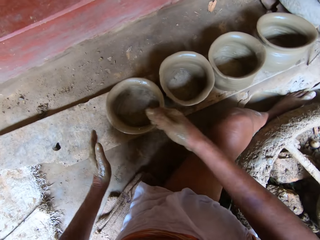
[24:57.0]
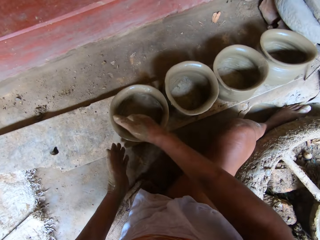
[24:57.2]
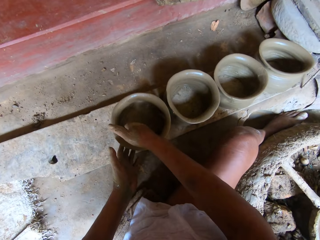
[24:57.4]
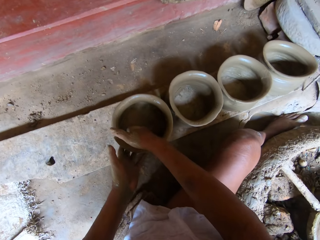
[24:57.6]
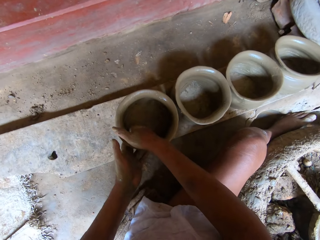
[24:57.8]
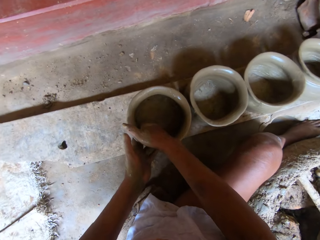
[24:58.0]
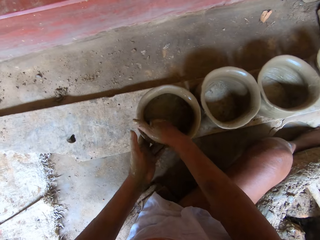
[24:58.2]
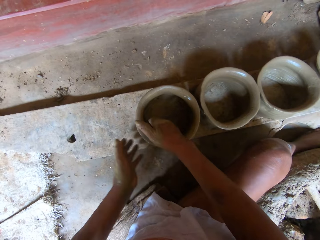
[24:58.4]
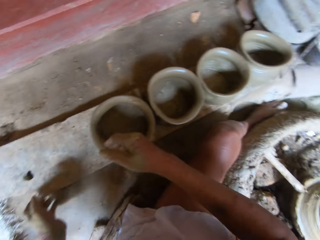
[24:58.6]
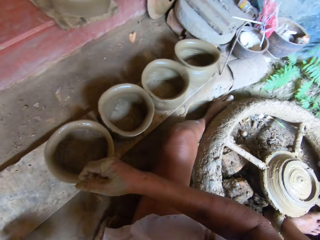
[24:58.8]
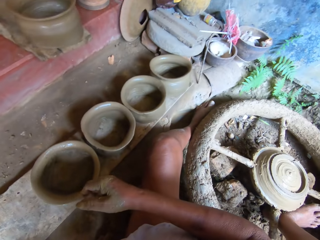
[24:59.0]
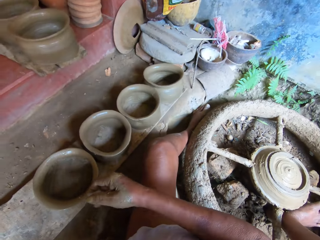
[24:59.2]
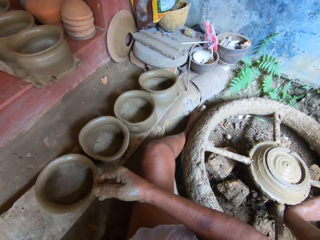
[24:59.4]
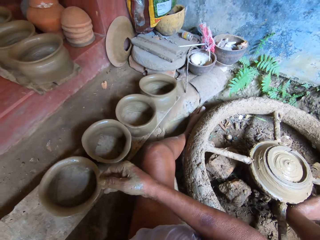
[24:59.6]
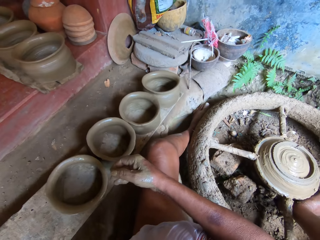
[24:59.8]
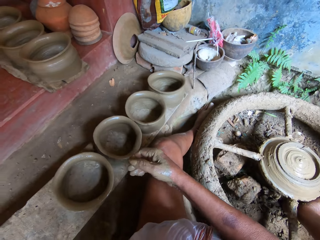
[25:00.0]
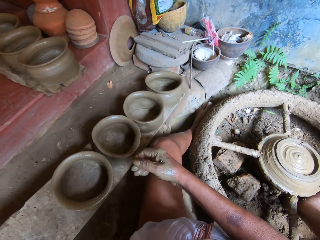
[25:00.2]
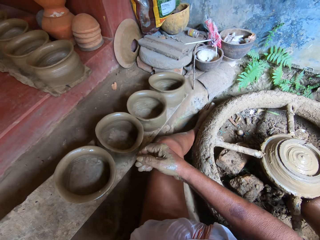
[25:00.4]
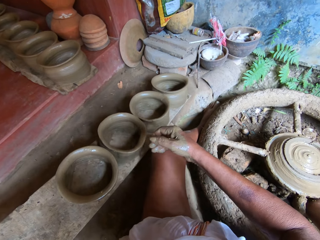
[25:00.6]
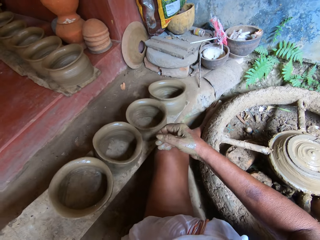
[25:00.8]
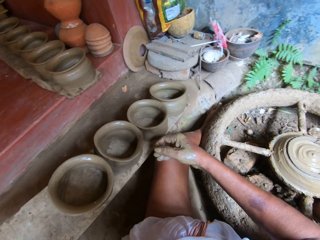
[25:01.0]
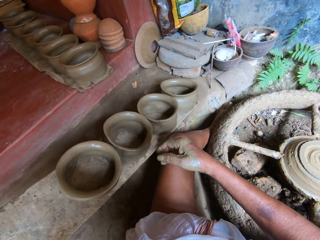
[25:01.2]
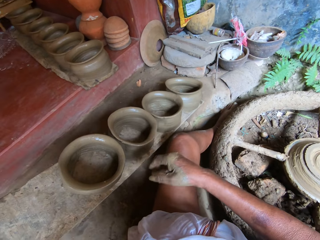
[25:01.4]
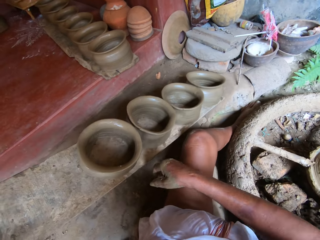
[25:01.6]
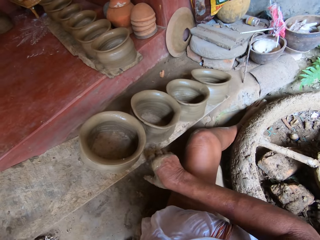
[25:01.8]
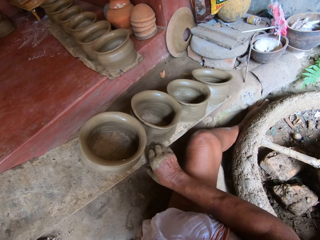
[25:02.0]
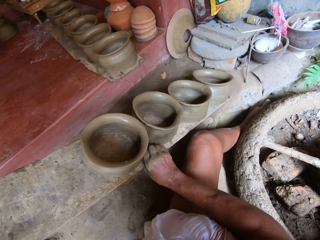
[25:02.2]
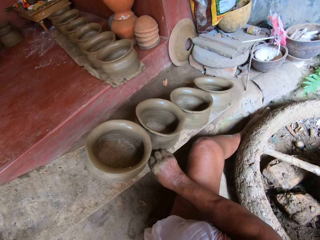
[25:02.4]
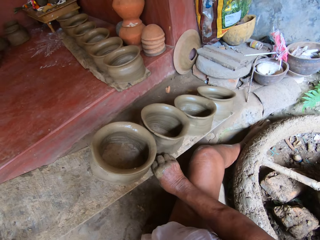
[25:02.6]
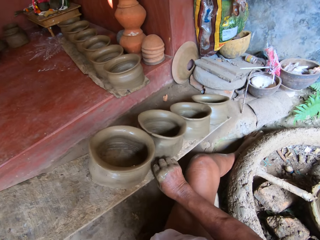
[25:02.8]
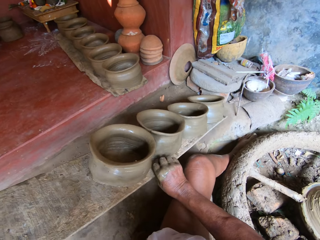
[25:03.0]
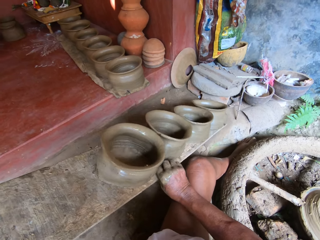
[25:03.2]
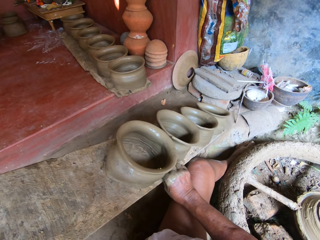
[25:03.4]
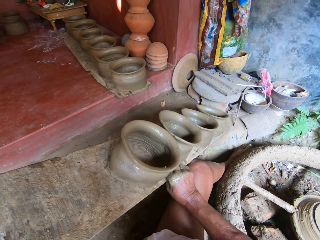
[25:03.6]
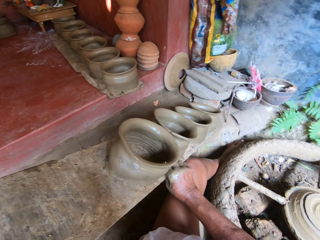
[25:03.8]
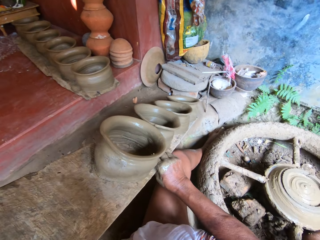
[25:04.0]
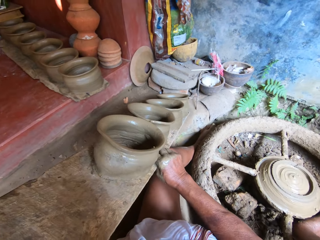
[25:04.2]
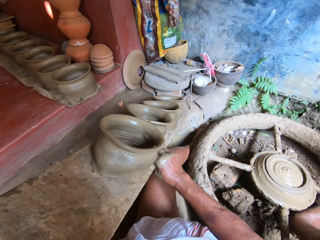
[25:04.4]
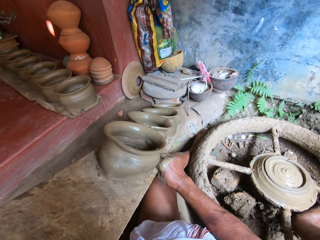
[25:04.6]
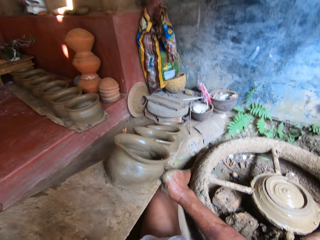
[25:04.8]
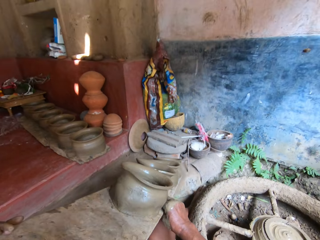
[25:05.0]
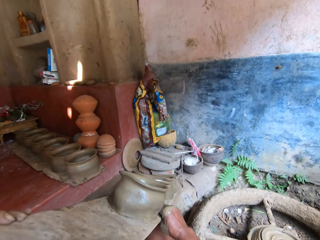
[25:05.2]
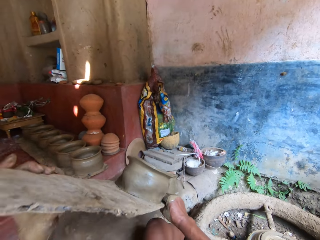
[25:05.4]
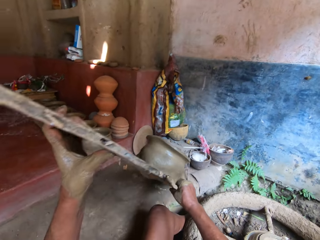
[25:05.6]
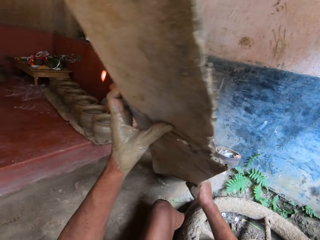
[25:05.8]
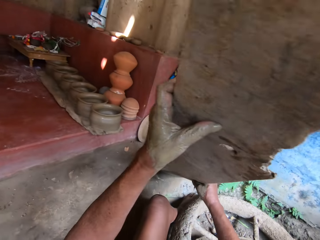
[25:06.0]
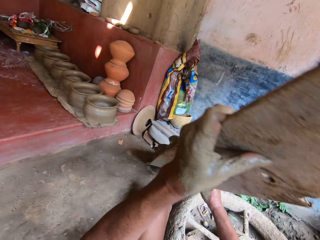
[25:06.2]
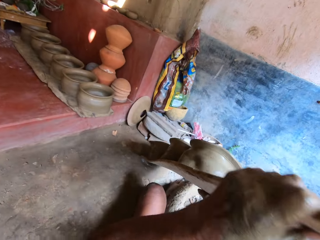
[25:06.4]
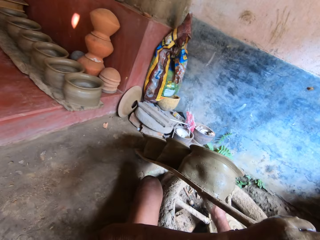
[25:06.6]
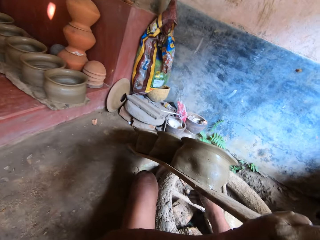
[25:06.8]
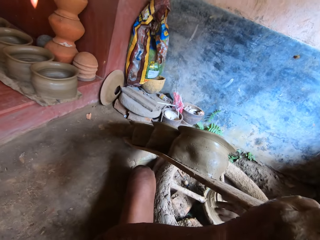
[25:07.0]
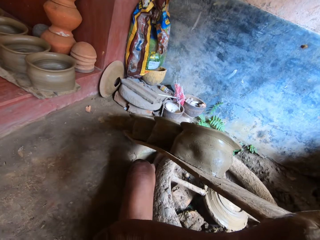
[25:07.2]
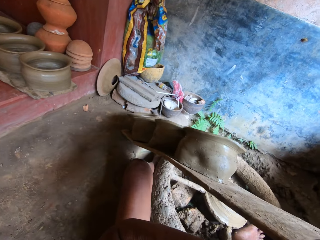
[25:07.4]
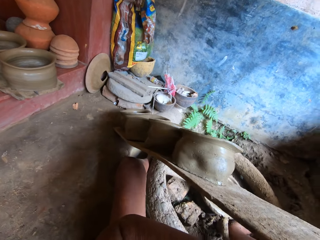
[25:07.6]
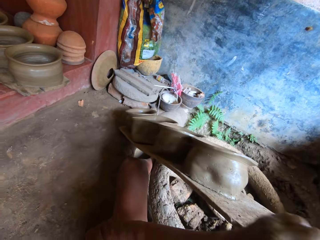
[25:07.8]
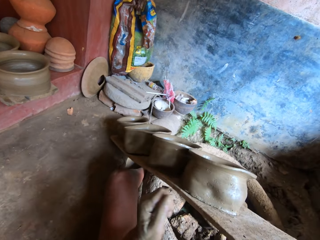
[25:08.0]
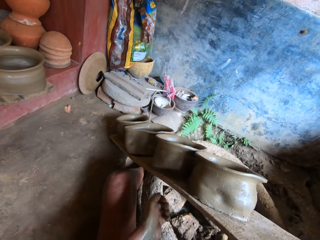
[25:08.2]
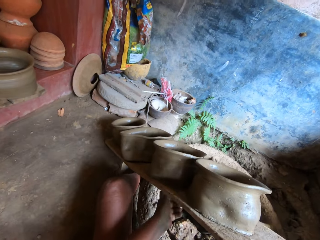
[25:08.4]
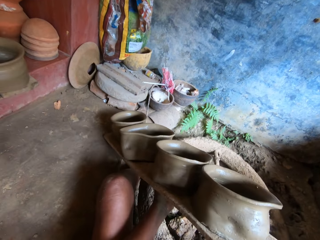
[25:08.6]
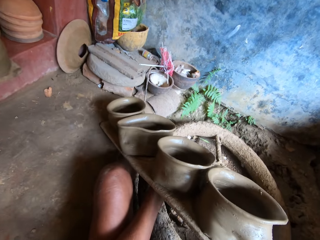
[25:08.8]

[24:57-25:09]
The camera wearer carries the wooden plank with the clay pot on the cemented floor with her left hand. She pulls the wood.

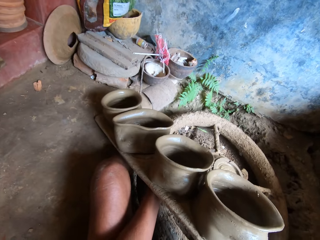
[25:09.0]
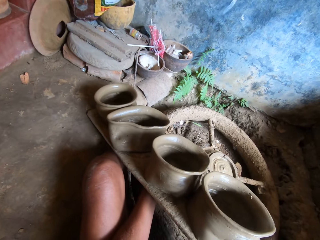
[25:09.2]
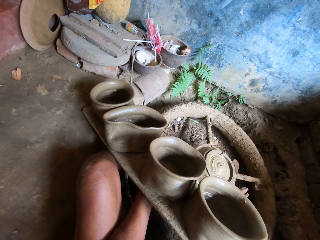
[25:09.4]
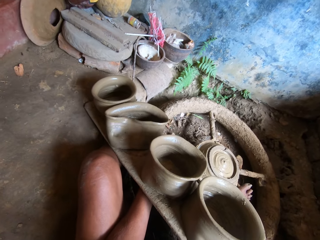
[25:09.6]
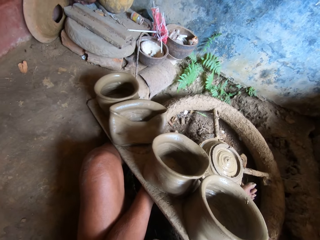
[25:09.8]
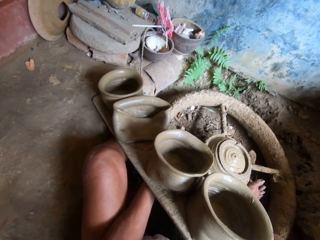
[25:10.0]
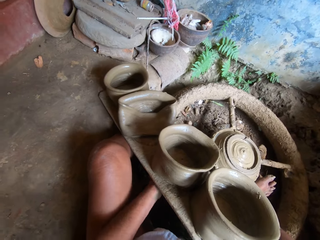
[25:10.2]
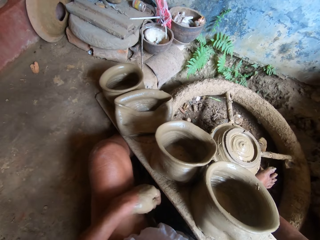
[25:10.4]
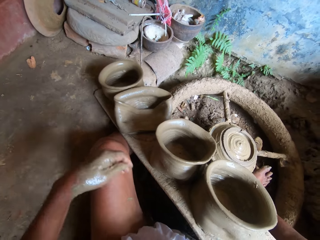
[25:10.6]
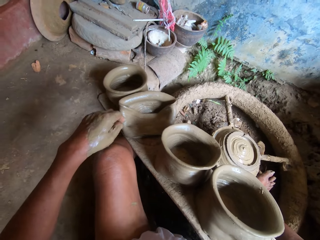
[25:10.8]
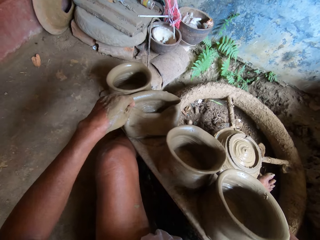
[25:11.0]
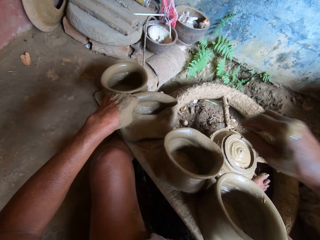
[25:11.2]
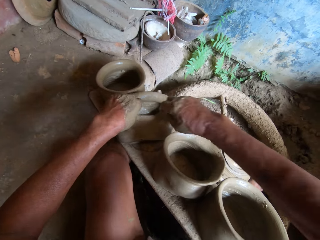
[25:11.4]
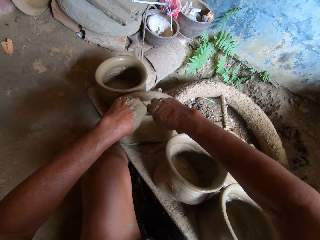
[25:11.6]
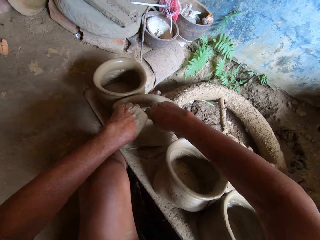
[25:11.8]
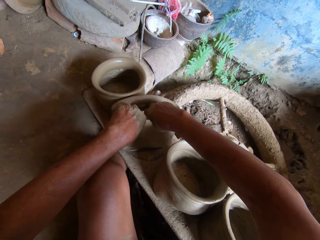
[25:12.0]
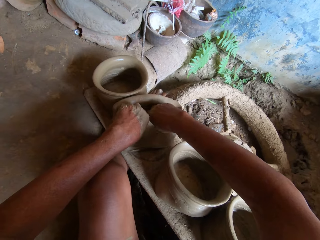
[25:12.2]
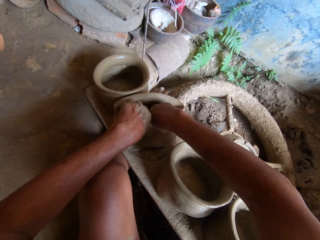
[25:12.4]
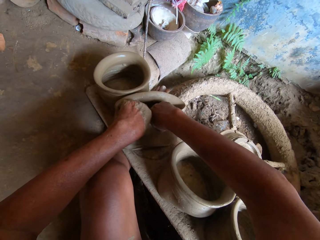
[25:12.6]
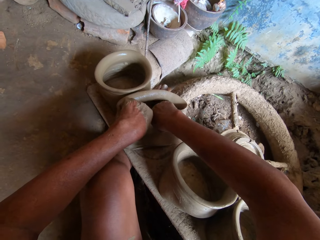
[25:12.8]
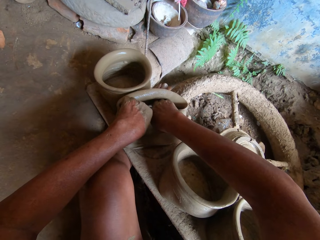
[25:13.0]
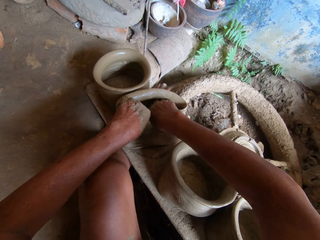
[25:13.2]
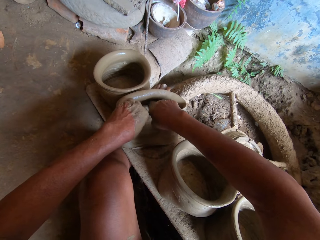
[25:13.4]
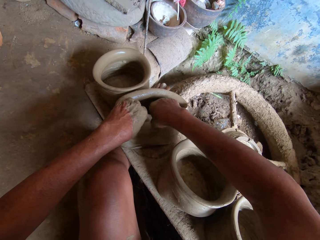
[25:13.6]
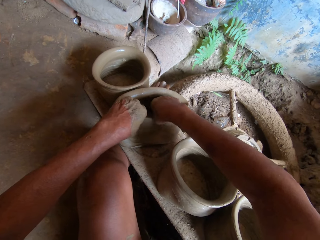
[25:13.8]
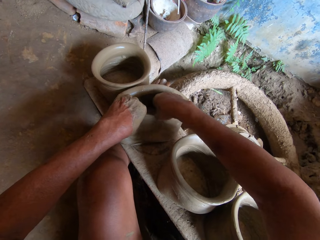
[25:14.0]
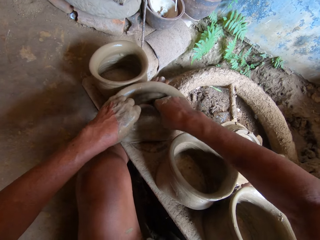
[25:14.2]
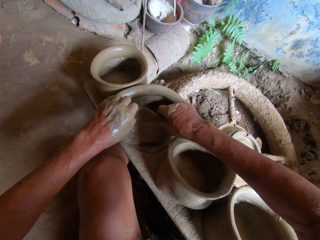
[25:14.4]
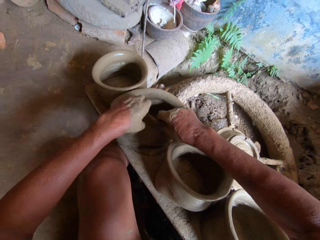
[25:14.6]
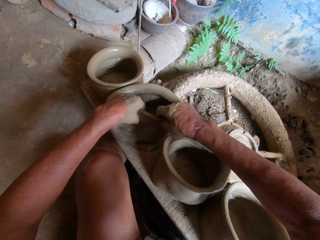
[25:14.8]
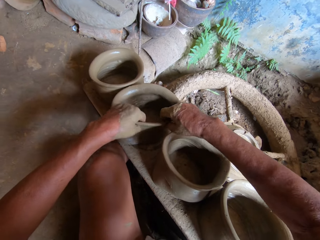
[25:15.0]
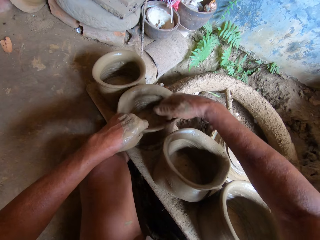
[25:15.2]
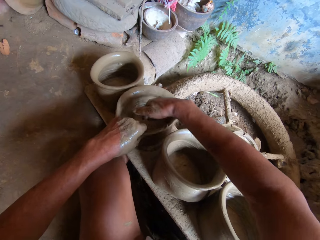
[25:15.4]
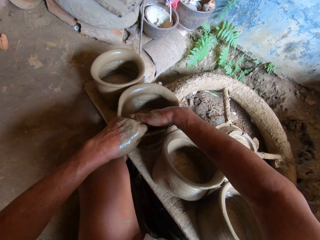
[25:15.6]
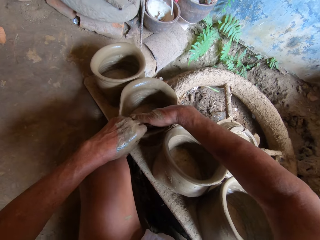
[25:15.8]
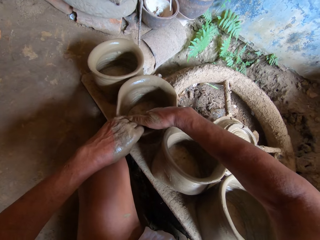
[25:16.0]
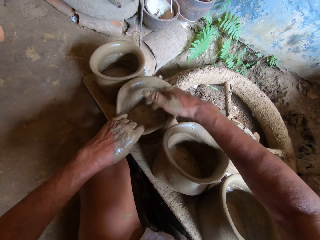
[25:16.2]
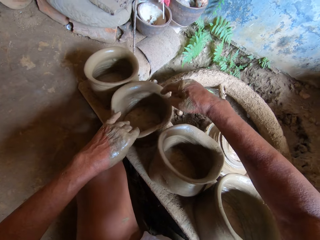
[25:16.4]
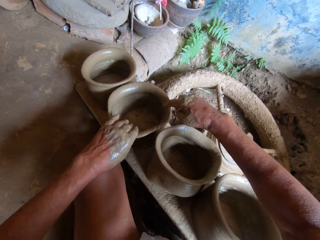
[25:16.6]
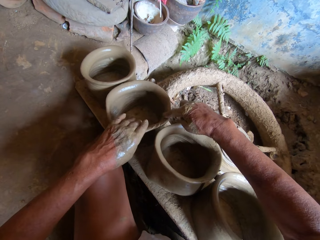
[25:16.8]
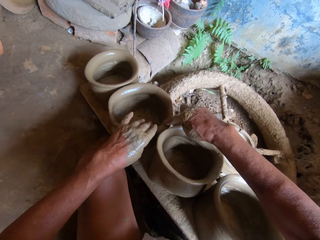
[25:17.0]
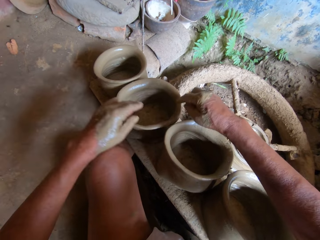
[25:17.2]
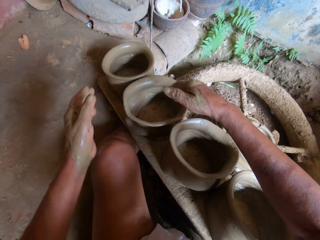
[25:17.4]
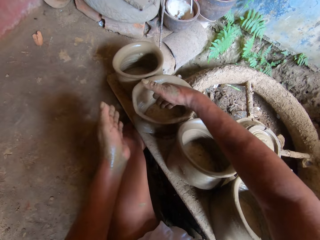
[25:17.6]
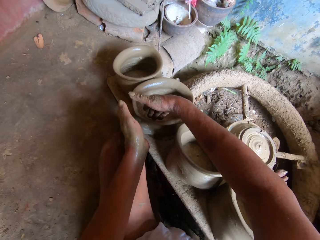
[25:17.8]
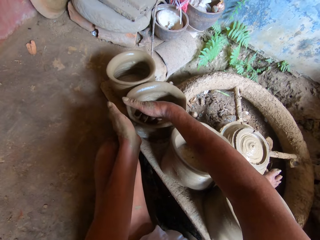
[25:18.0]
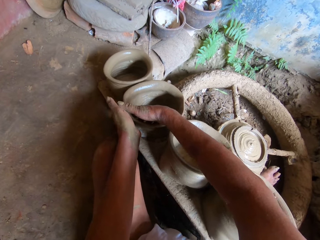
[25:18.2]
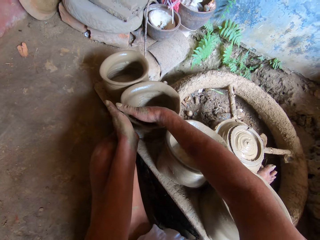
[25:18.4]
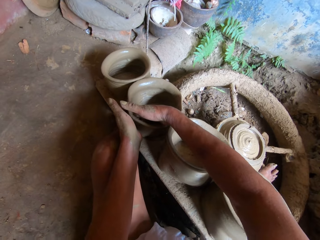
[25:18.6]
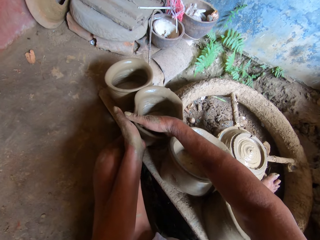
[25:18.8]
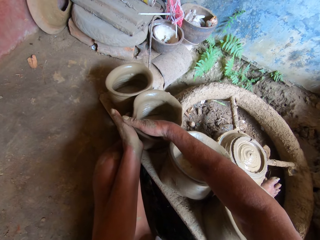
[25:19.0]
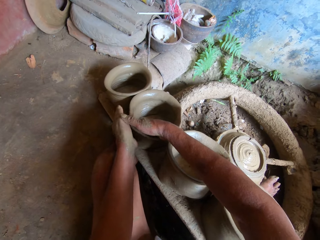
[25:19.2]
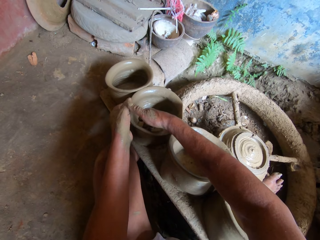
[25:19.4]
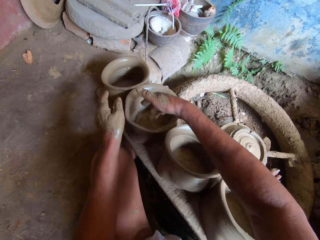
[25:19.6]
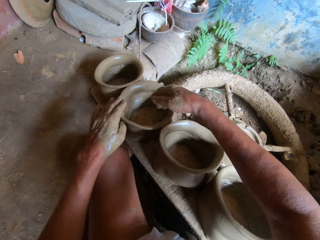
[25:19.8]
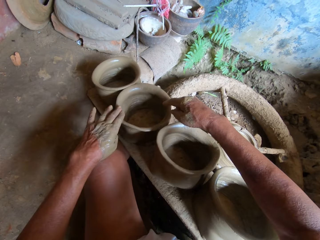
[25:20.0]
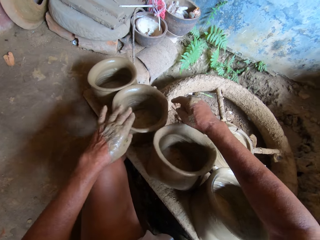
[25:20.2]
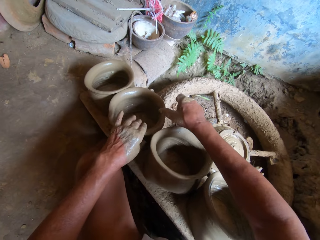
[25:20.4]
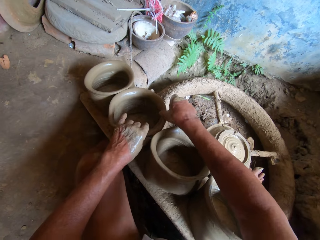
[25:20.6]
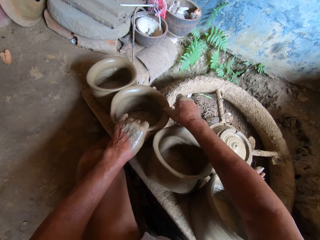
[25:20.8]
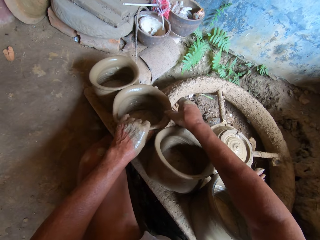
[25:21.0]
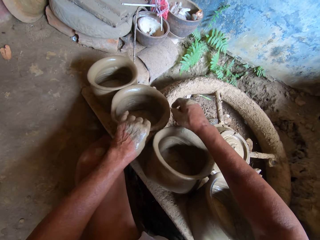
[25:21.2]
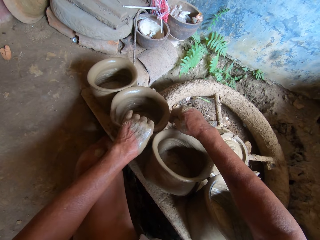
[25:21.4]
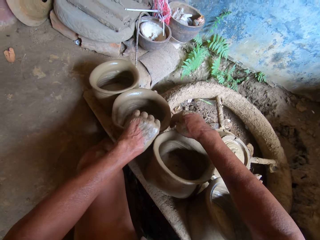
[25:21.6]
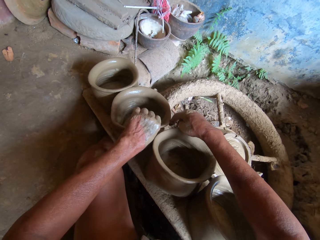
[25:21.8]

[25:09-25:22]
The camera wearer adjusts a clay pot on the wood with both hands.
